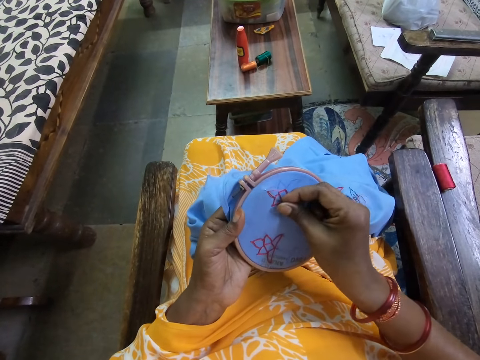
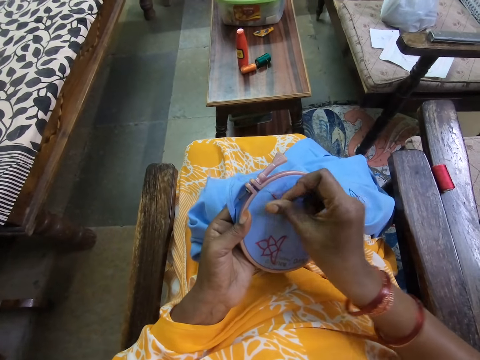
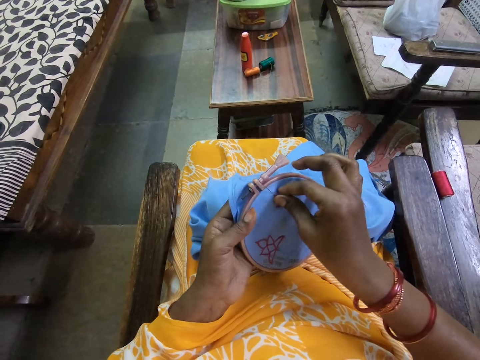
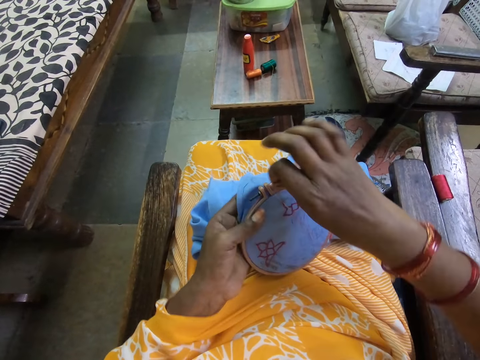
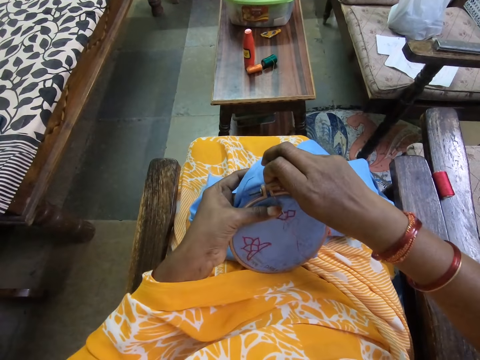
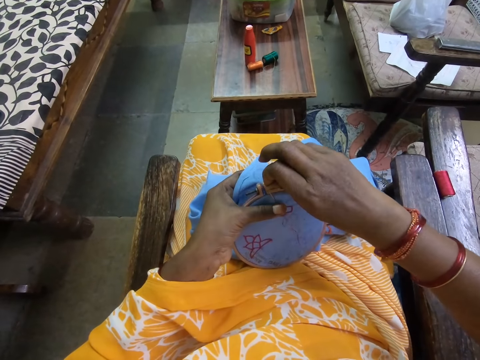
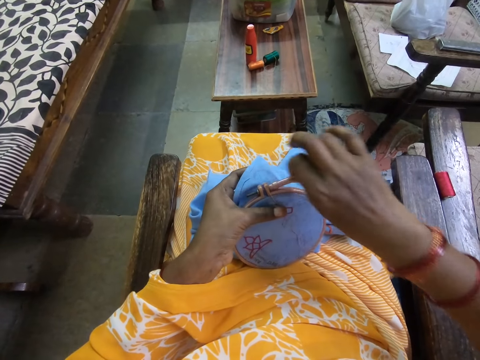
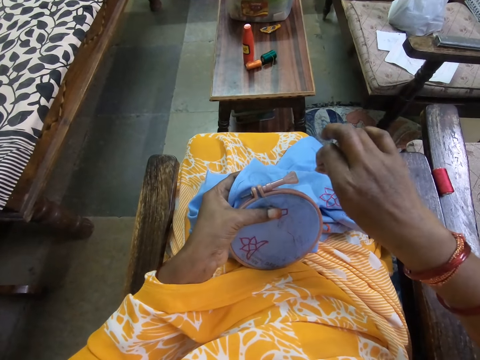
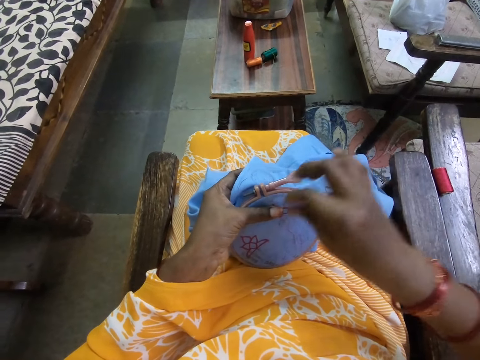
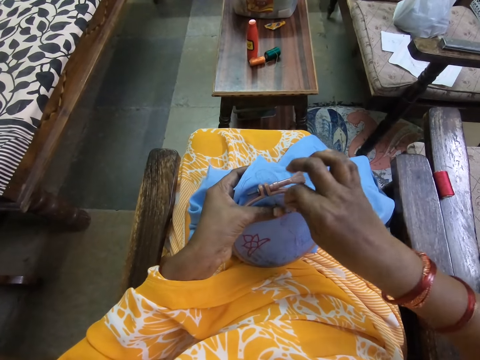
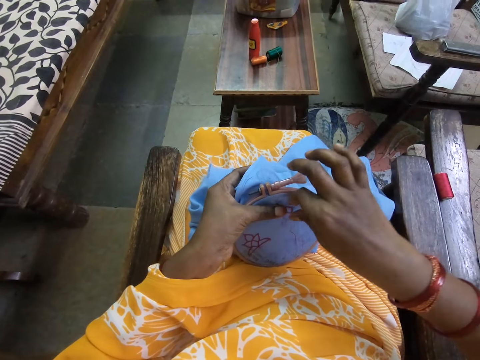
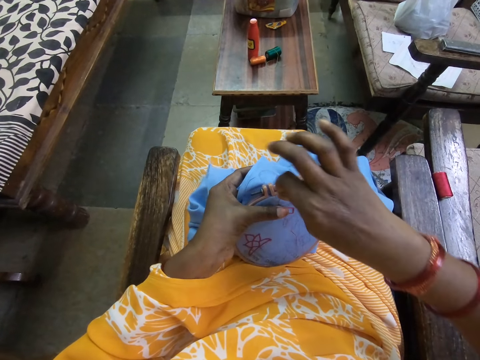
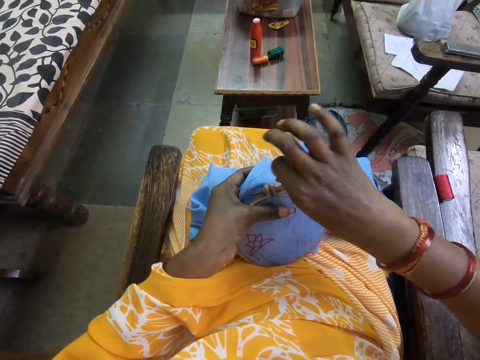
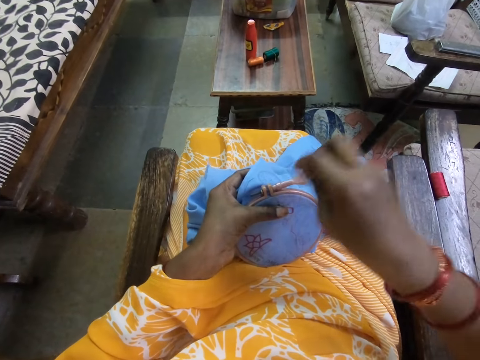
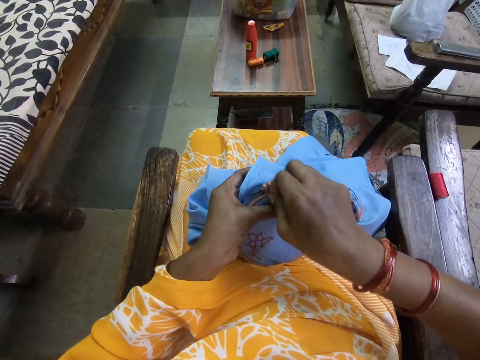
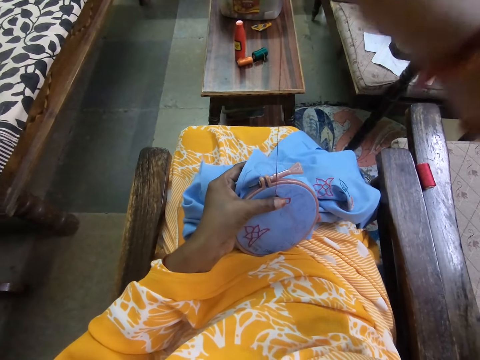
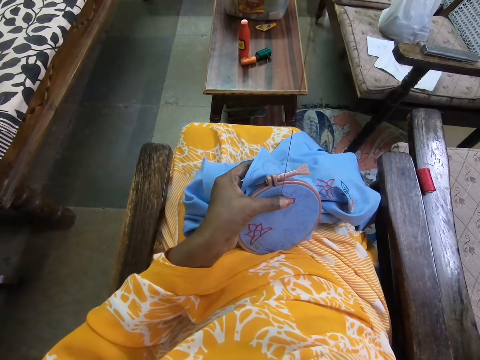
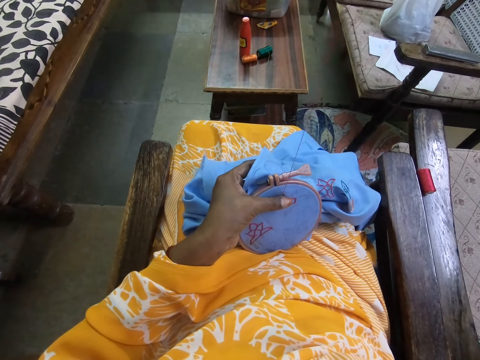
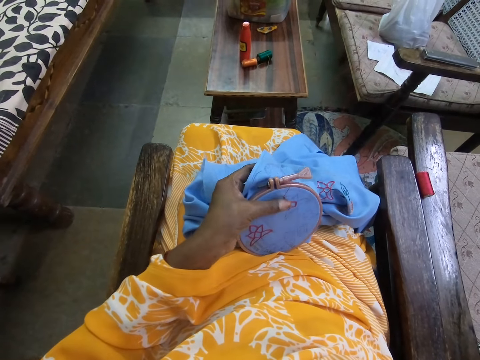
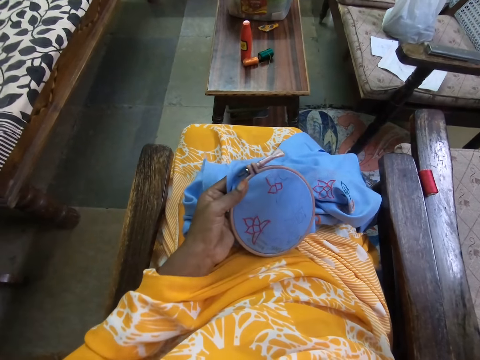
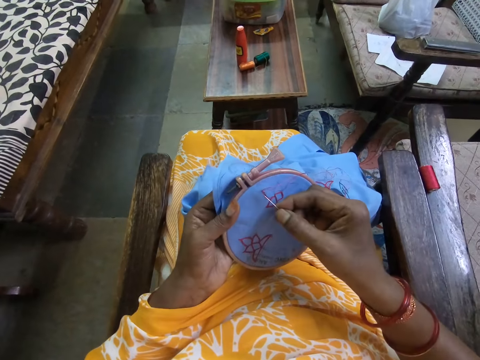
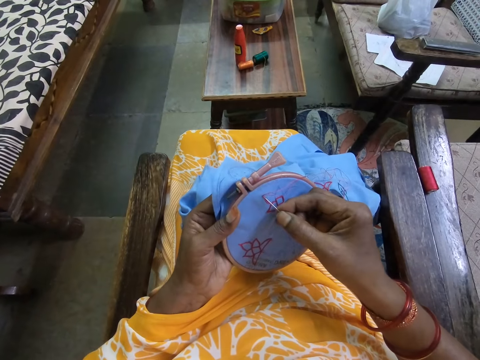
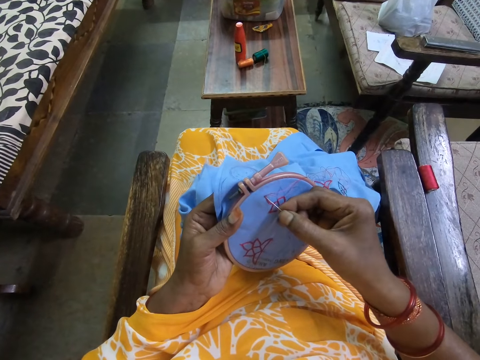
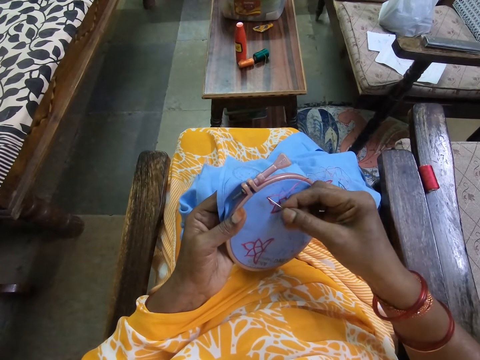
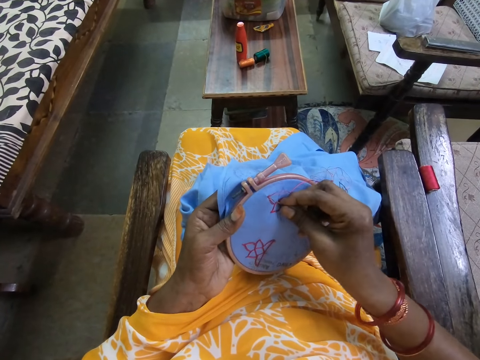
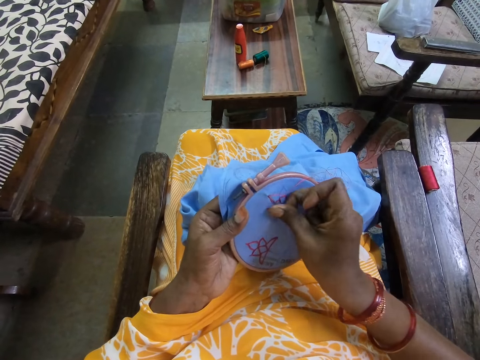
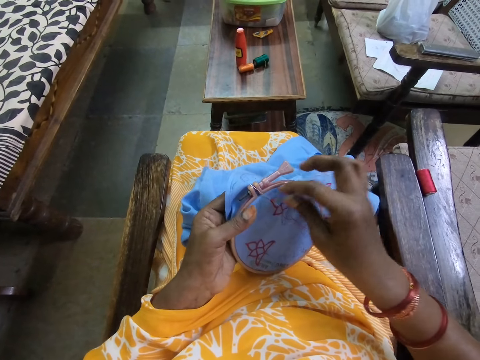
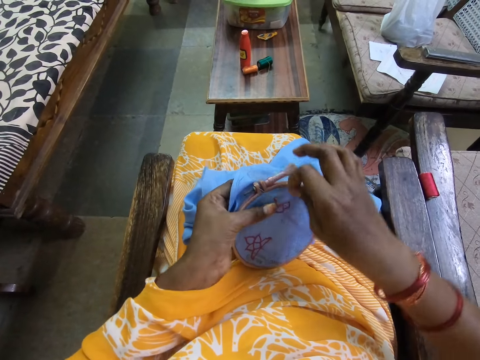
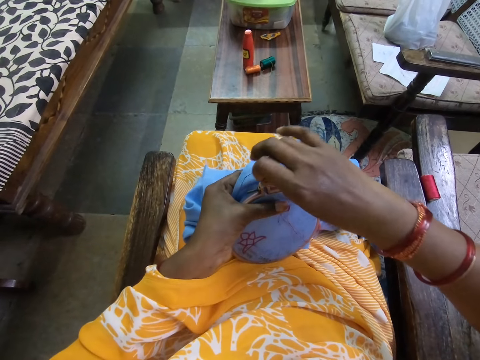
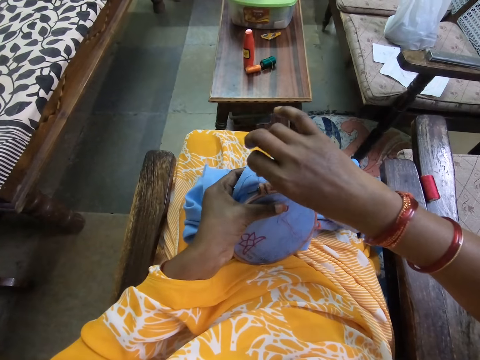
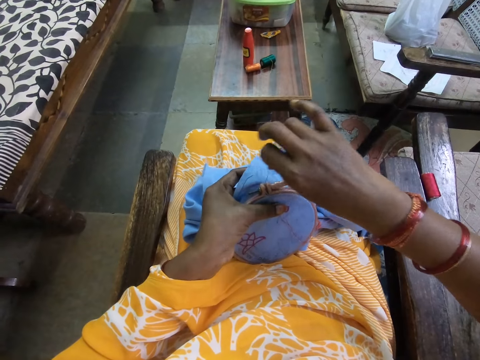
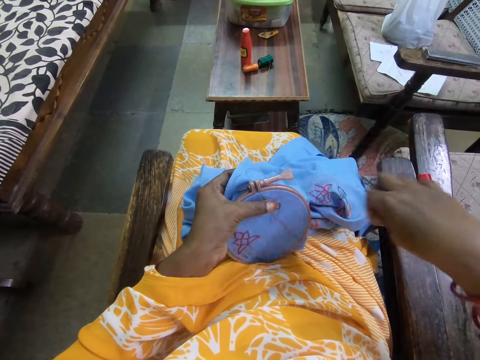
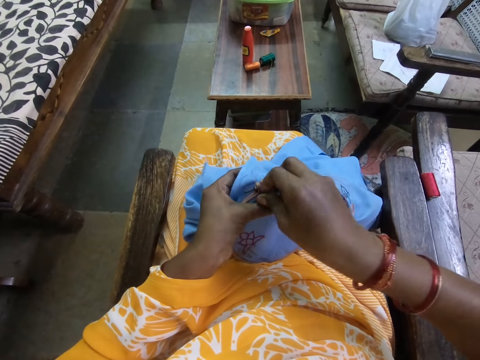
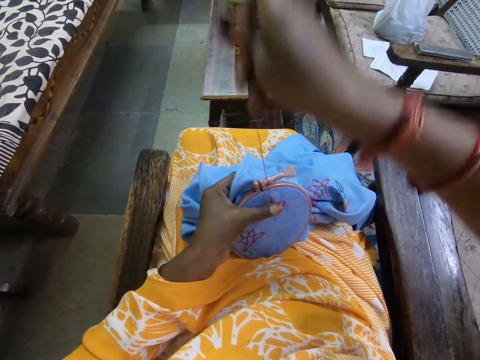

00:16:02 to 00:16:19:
The camera wearer holds down the thread on the fabric with her left hand. She embroiders the fabric in her left hand with the needle and thread in her right hand. She holds down the thread on the fabric with her left hand.

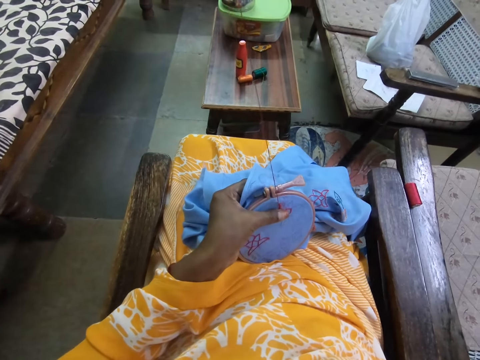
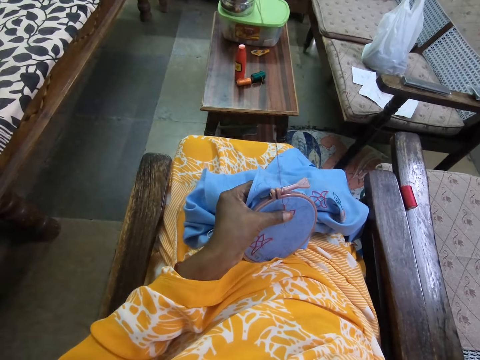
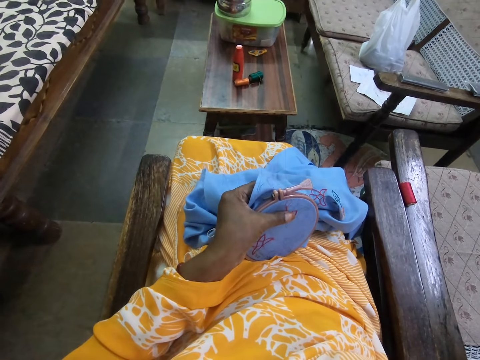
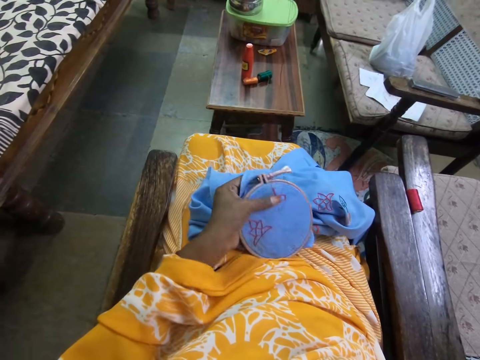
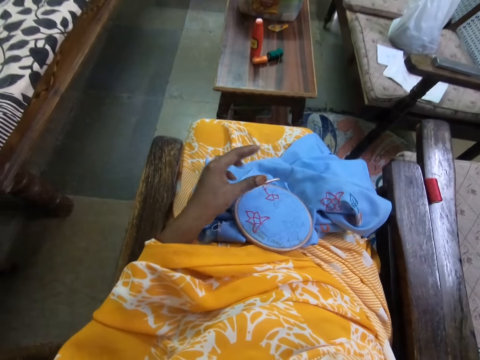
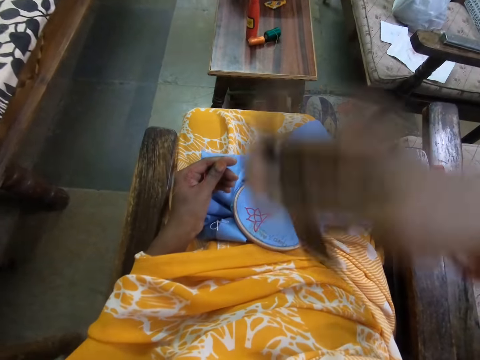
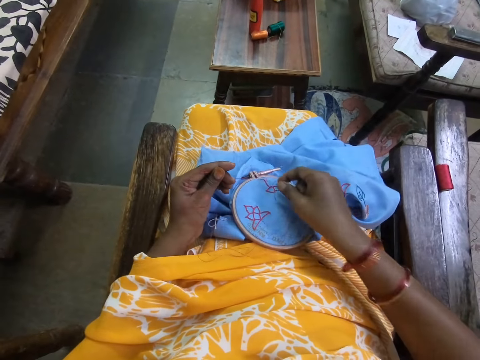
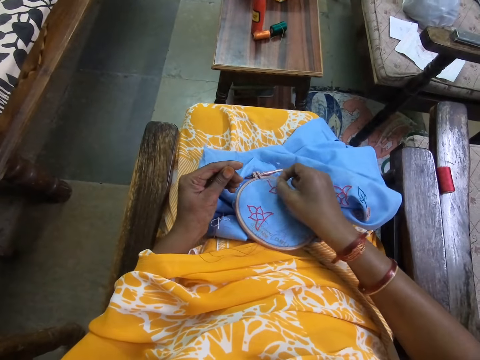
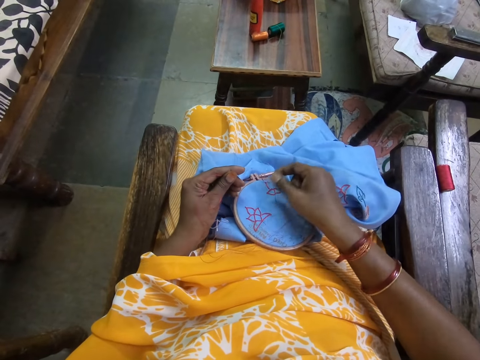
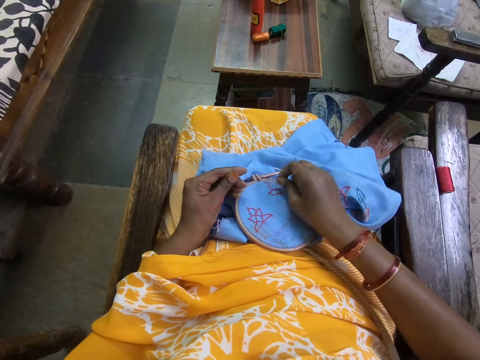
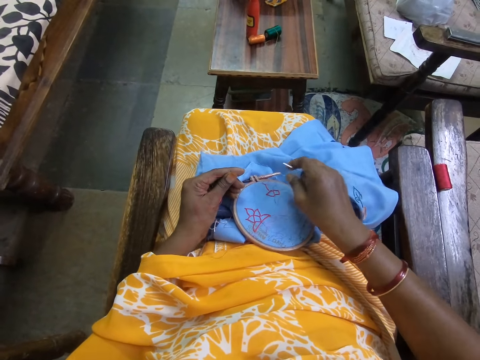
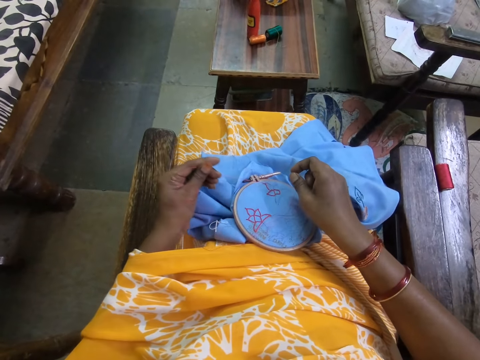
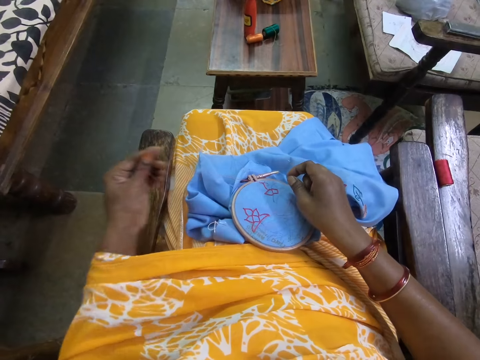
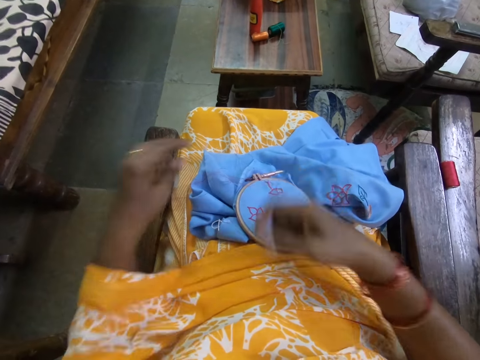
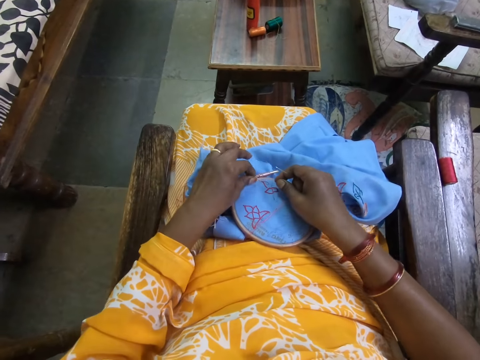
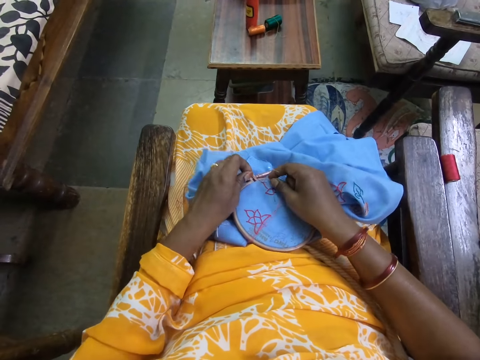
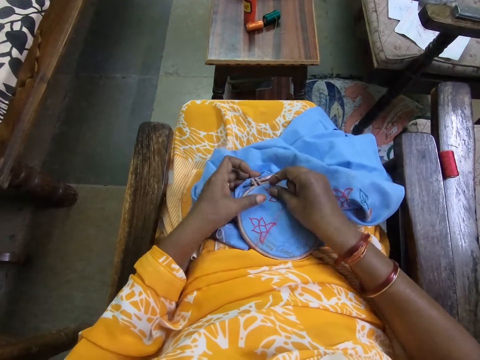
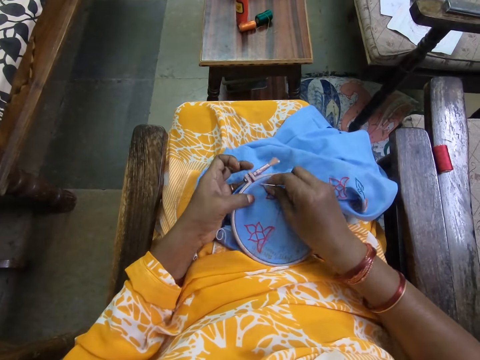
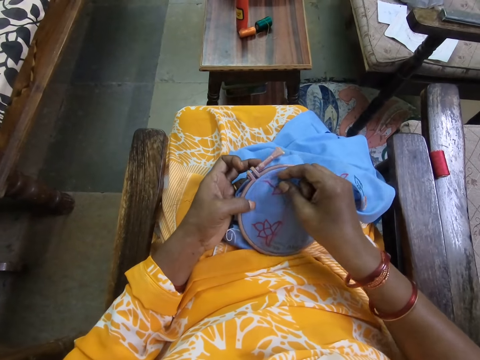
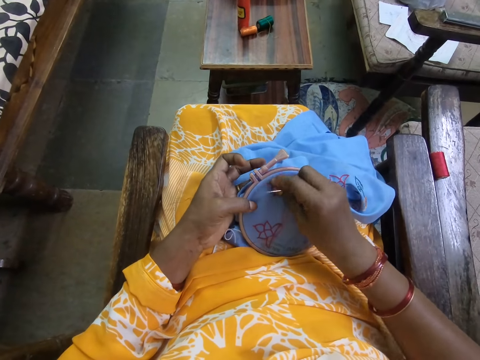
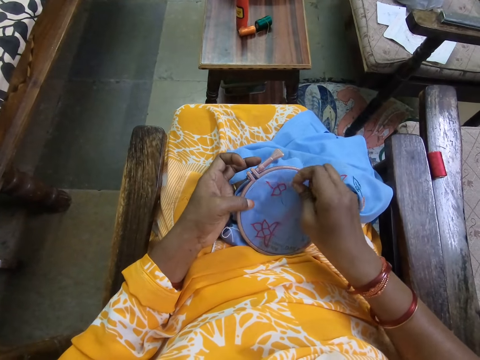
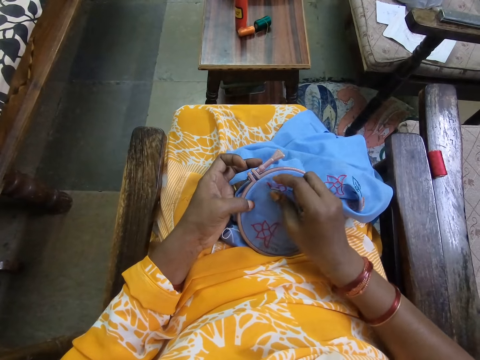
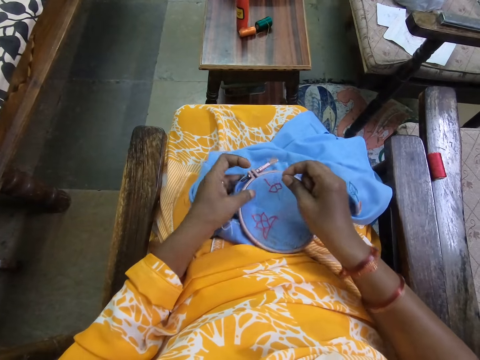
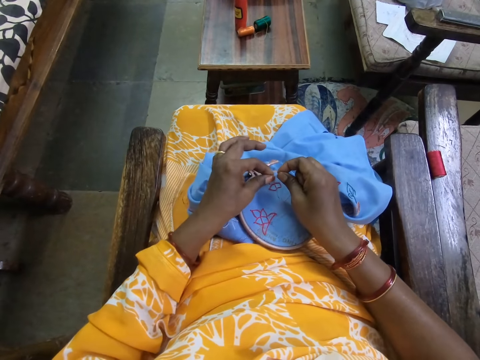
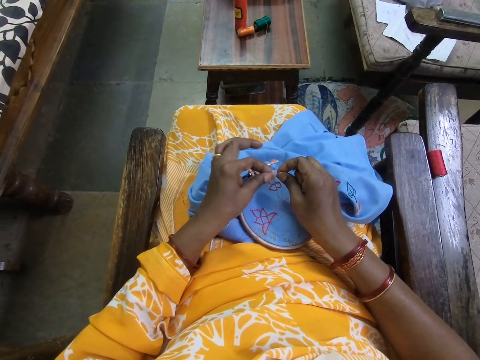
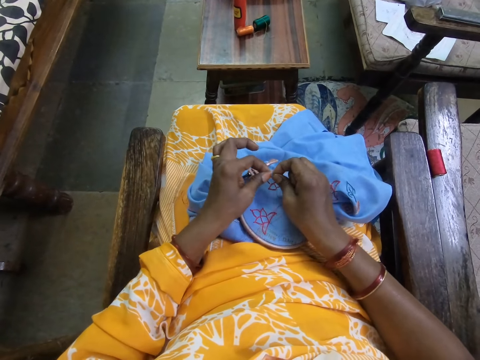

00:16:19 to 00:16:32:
The camera wearer drops the embroidery ring on the fabric on her thighs with her left hand. She holds the thread with her left hand. She removes the thread from the fabric on her thigh with her right hand. She picks up the fabric with the embroidery ring from her thighs with her left hand. She drops the embroidery ring on the fabric on her thighs with her left hand. She pulls the thread on the fabric on her thighs with both hands.
